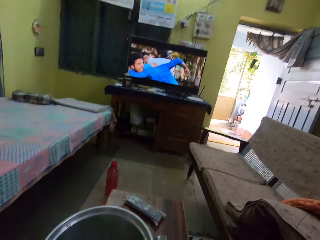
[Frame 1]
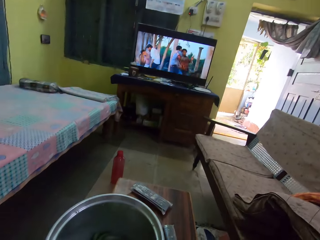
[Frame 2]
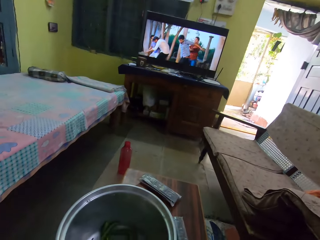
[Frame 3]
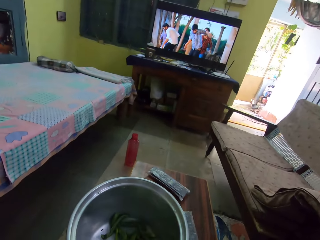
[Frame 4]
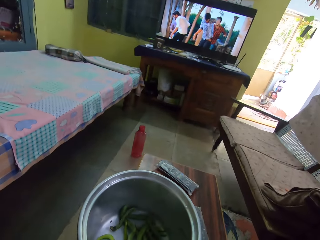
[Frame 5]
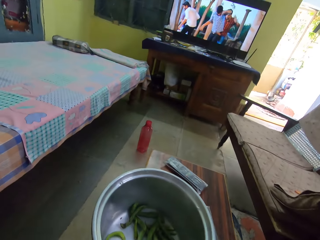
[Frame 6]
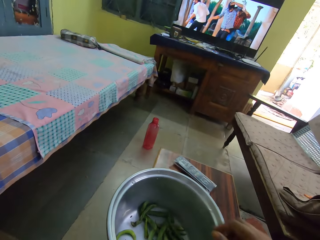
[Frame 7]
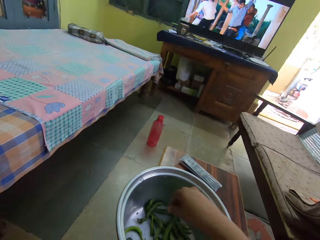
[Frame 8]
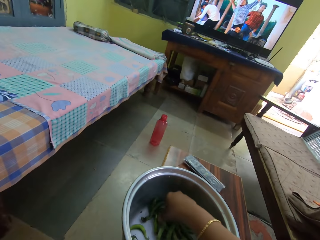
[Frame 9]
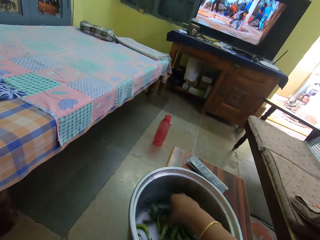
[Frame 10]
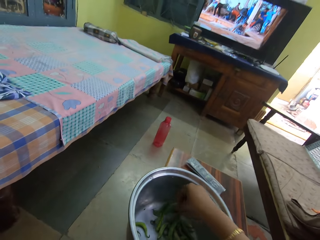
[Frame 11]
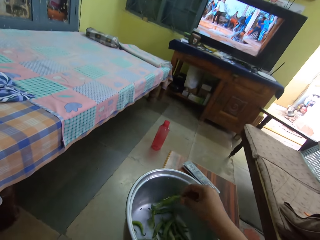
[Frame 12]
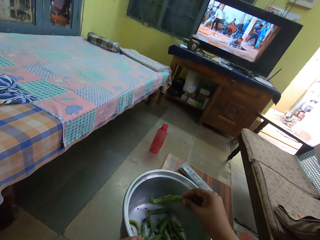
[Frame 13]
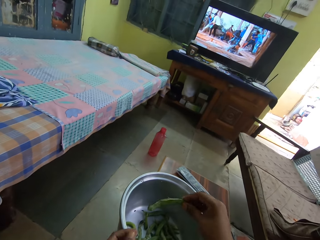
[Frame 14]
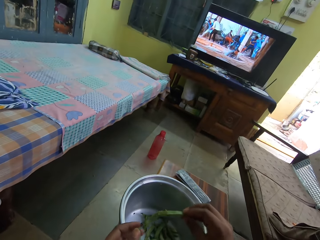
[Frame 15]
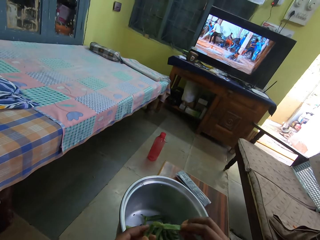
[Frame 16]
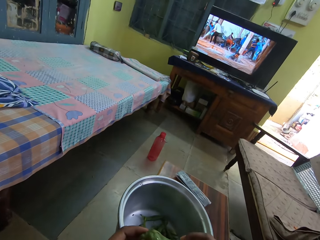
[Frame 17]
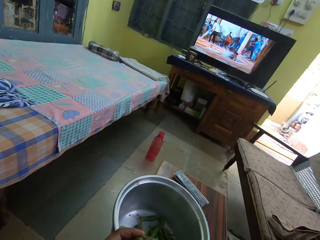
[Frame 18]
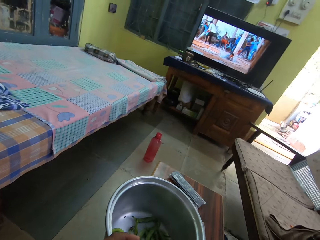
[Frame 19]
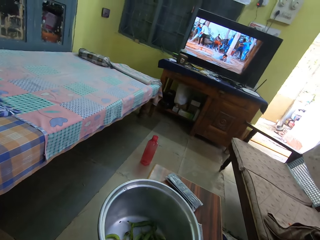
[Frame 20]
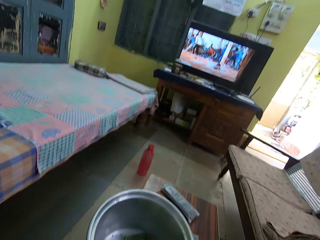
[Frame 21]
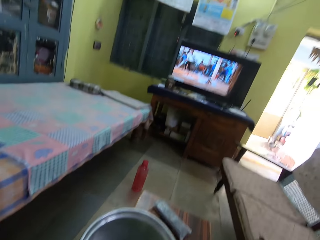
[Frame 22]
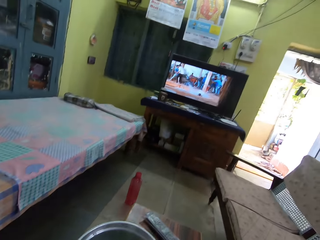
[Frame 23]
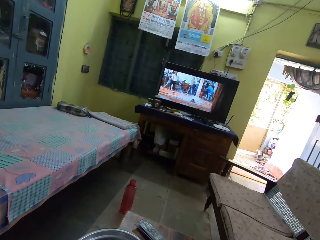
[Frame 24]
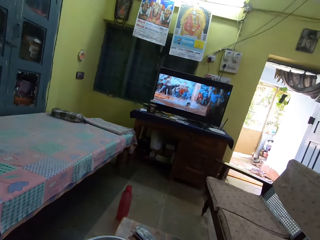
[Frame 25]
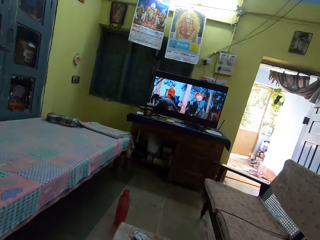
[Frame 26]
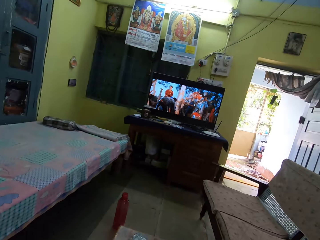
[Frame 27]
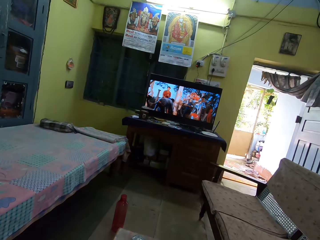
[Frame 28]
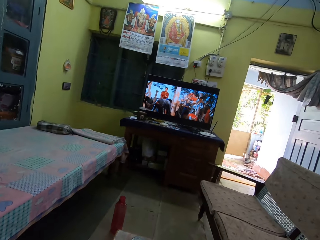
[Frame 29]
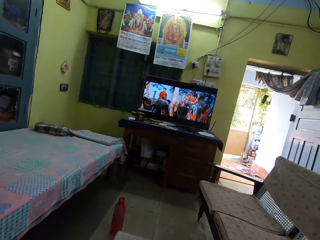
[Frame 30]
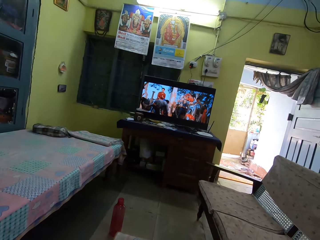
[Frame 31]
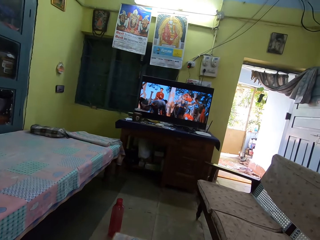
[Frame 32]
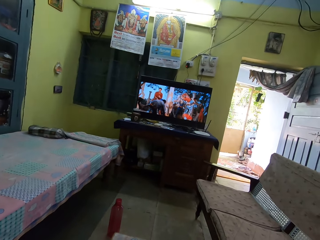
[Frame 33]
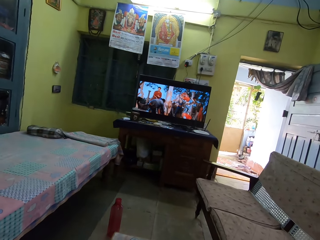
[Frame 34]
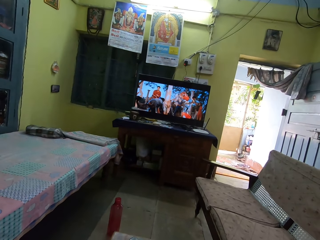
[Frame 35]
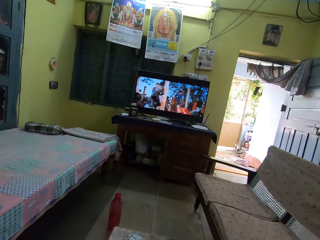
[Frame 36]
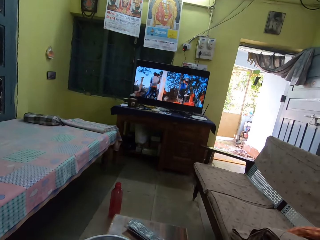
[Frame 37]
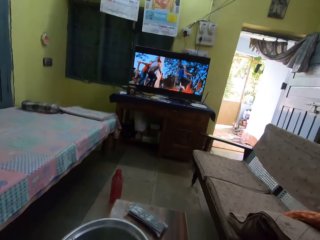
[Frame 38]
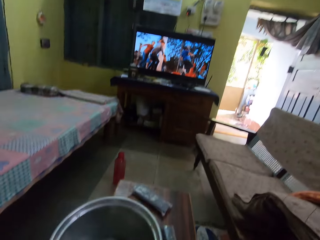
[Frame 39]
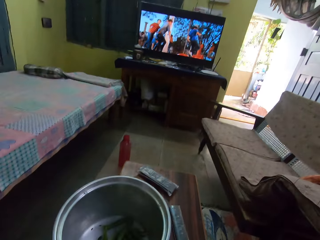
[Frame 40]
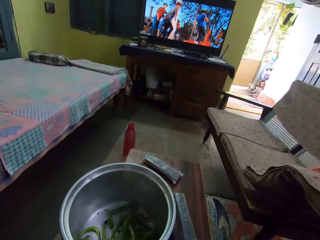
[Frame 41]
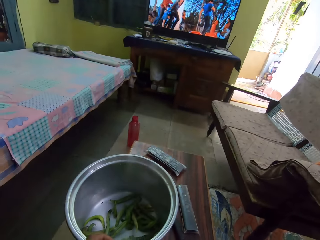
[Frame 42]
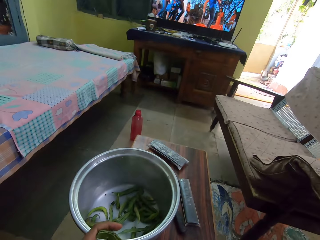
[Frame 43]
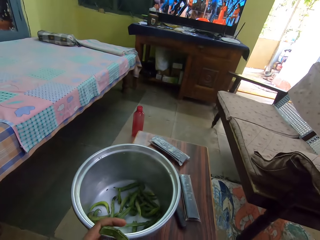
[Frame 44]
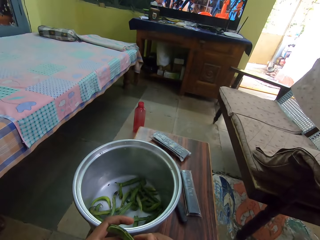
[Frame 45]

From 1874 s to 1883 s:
The camera wearer picks a bean pod. They watch television. They look around.

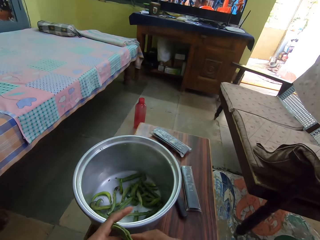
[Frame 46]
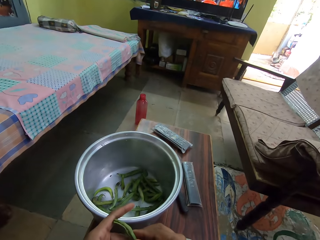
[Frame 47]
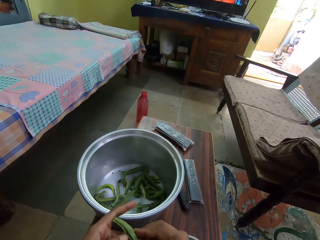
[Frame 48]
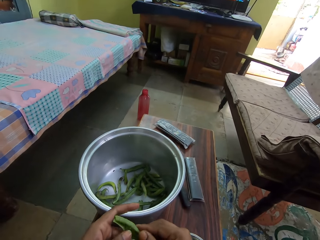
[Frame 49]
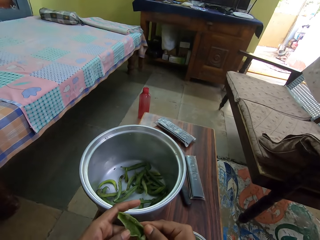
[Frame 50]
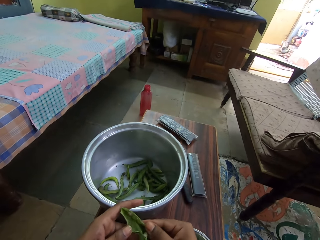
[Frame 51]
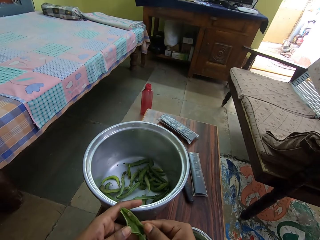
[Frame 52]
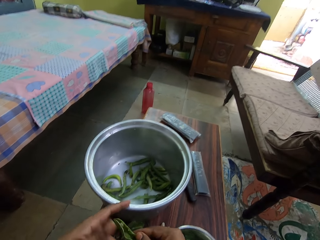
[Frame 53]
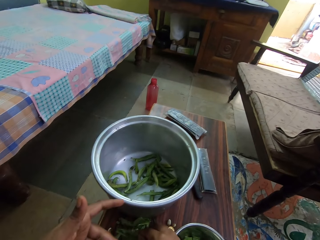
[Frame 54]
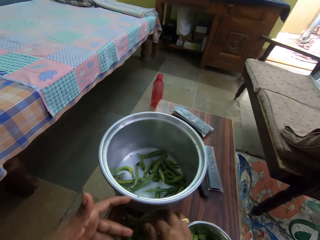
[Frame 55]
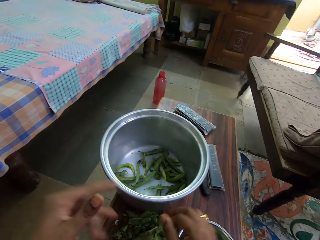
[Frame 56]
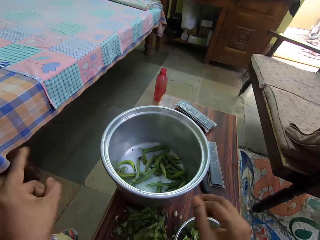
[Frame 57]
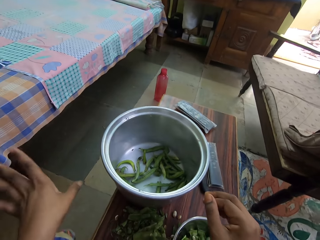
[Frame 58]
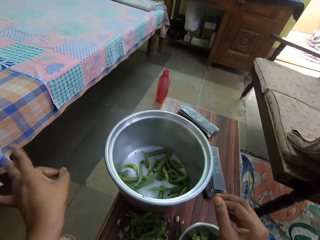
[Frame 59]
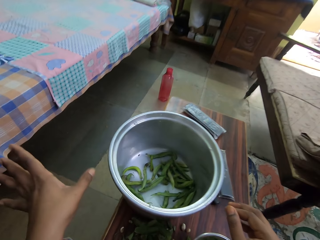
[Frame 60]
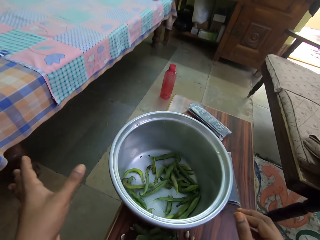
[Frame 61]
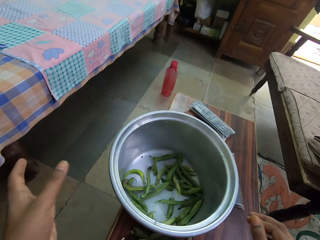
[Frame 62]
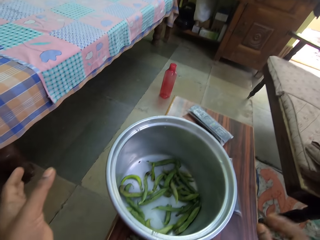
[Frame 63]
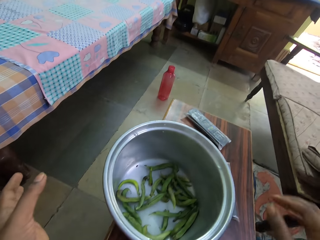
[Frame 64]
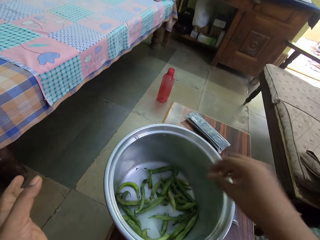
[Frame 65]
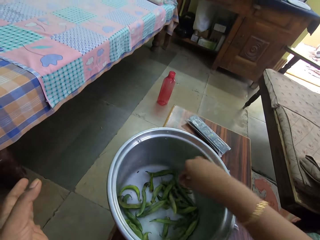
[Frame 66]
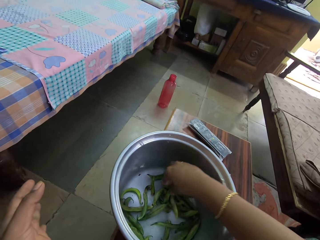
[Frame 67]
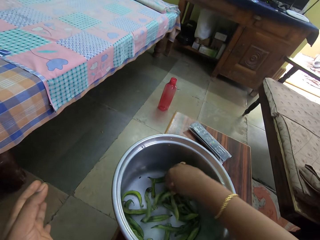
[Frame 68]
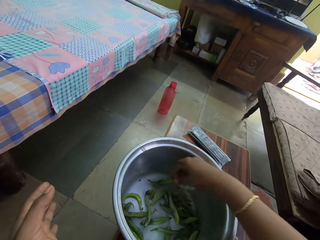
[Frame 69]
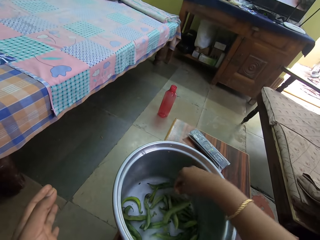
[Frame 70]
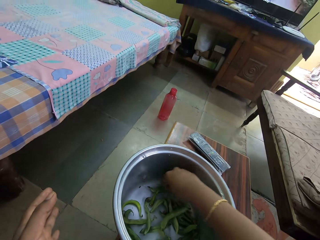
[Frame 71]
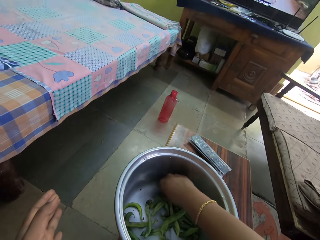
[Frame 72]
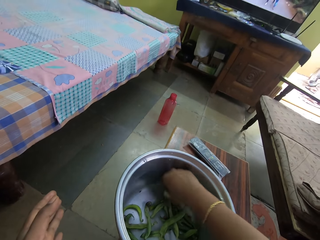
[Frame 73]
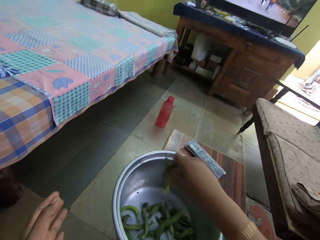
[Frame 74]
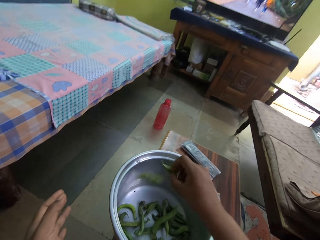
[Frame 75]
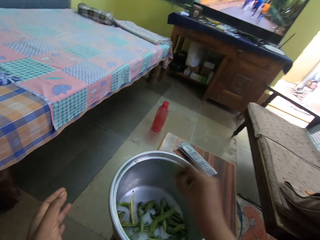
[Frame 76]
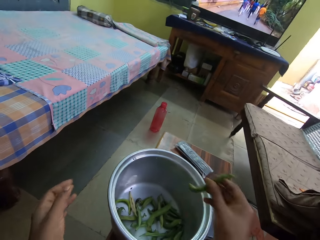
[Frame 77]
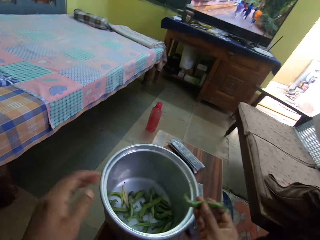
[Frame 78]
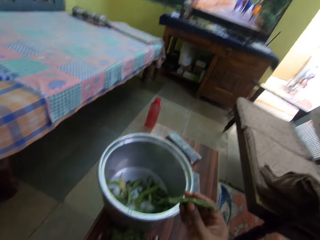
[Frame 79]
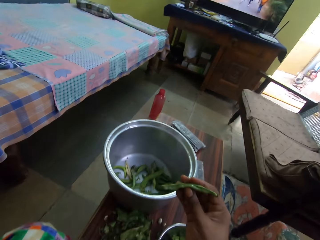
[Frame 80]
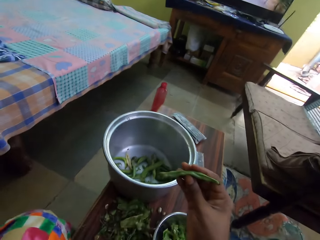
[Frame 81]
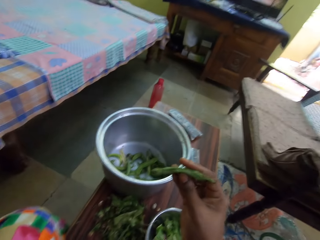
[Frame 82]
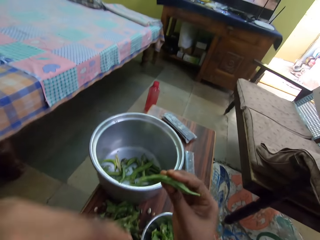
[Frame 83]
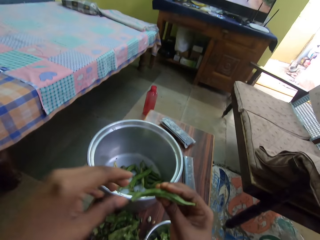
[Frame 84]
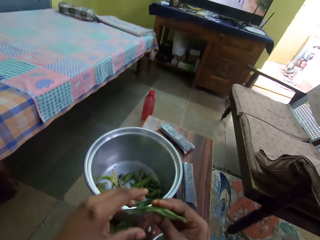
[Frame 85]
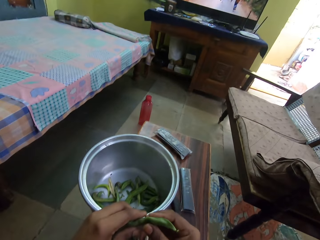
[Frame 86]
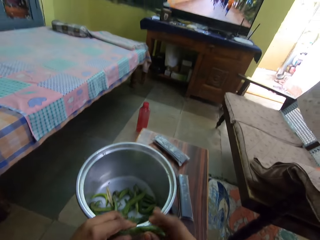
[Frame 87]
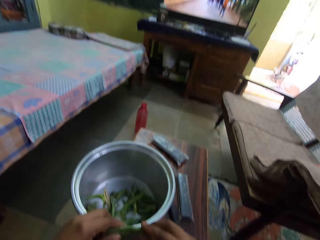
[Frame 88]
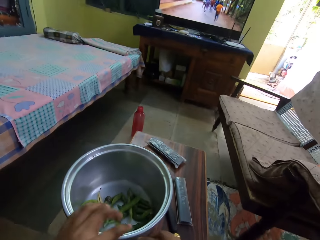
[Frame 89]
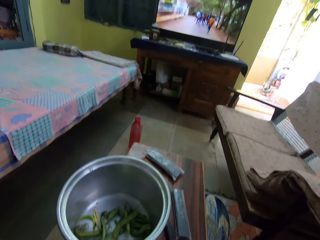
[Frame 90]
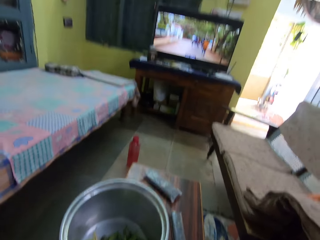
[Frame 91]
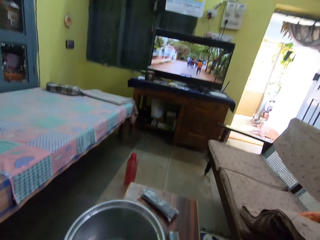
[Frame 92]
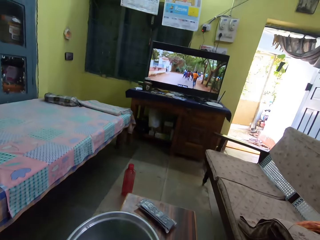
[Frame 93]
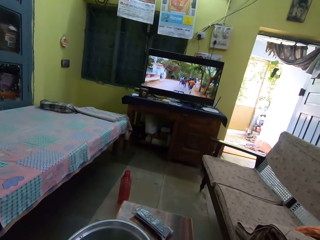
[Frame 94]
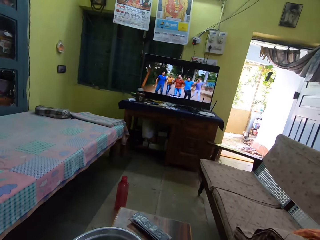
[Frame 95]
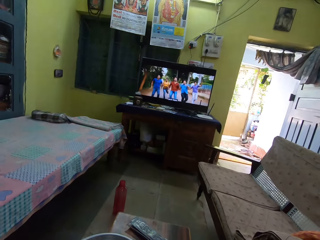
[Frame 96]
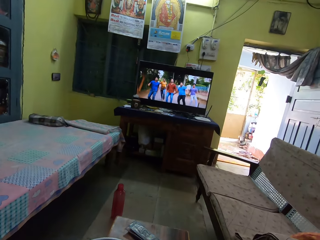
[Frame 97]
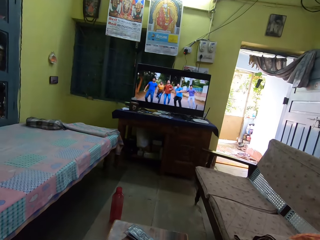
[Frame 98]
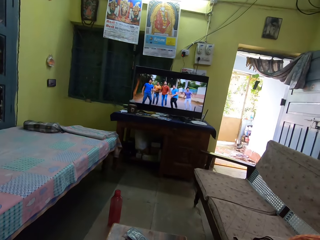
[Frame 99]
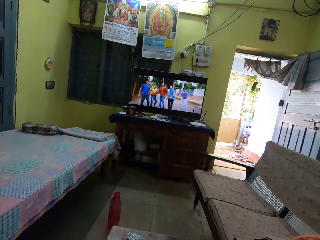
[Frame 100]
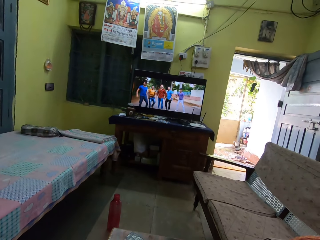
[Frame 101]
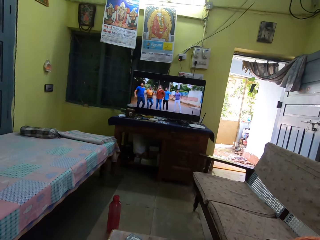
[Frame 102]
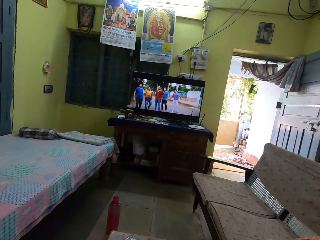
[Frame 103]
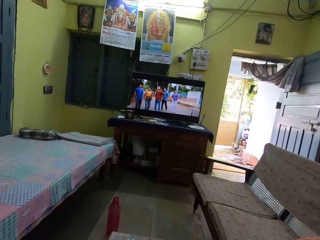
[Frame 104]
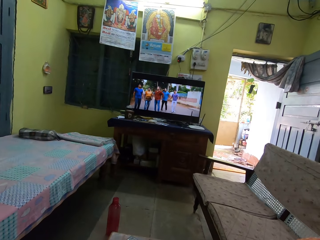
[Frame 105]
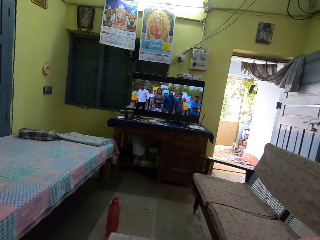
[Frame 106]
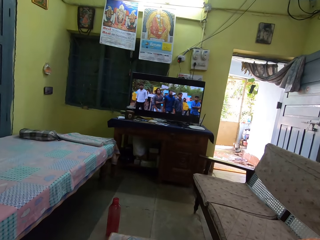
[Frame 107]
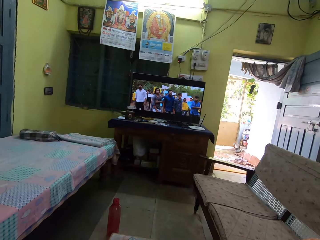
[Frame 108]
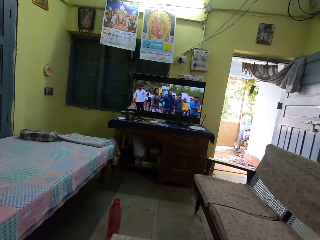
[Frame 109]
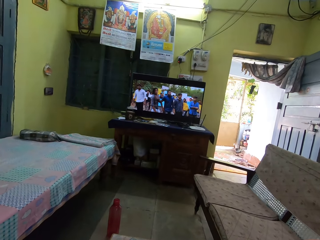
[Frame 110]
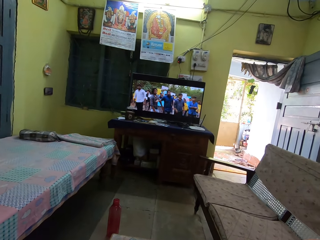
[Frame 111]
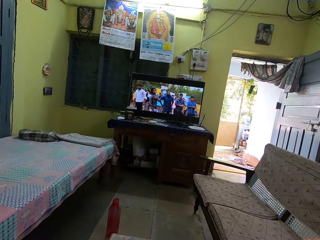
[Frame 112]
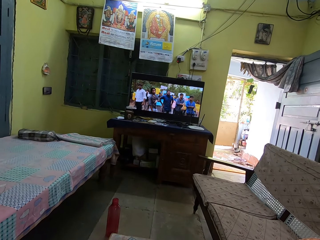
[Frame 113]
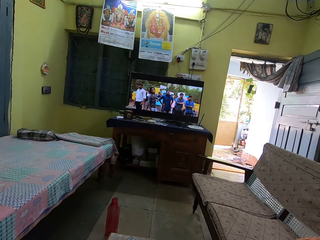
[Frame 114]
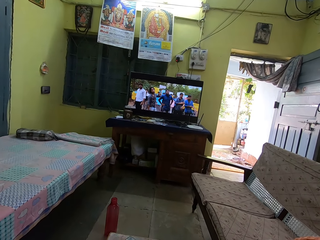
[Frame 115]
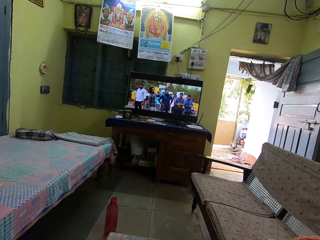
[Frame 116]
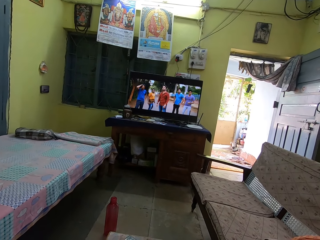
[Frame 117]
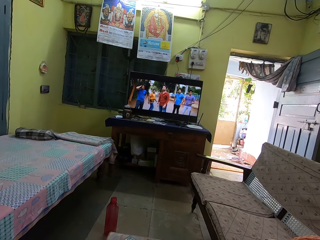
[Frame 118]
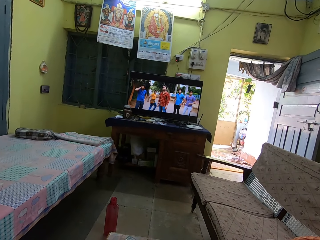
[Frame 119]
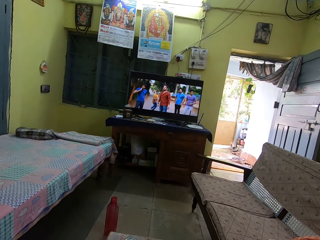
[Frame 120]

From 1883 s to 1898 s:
The camera wearer extracts beans from the pod. They watch television. They throw away dirt from the left hand. They pick a bean pod. They extract the beans from the pod. They watch television. They look around.
